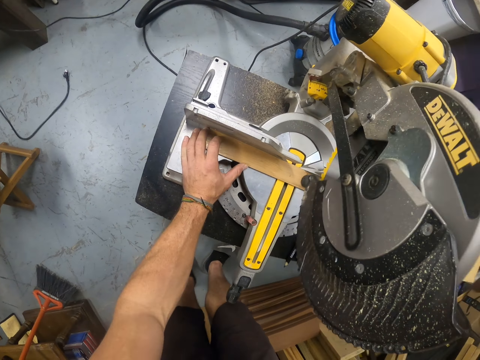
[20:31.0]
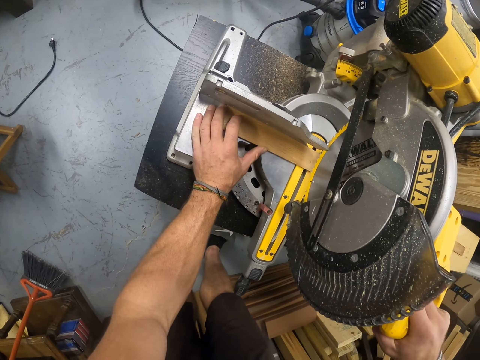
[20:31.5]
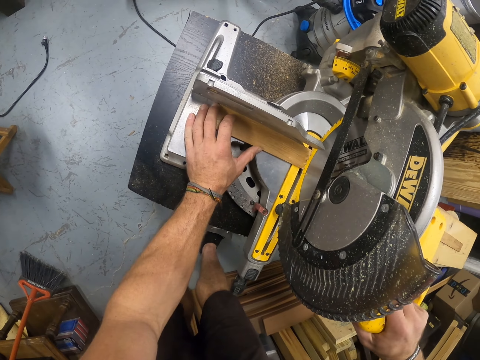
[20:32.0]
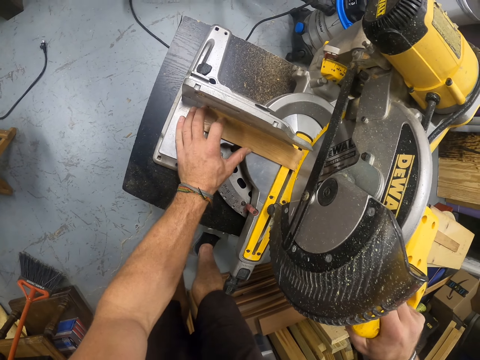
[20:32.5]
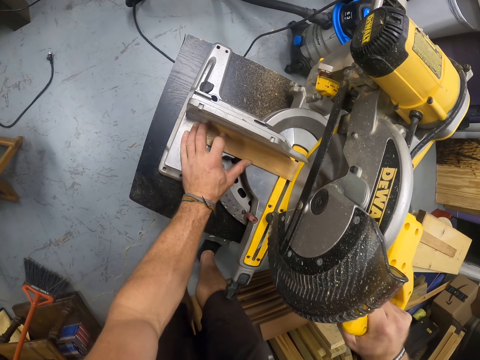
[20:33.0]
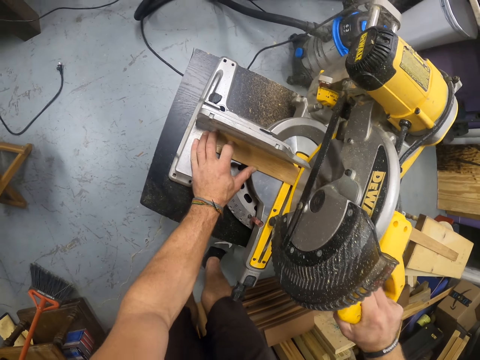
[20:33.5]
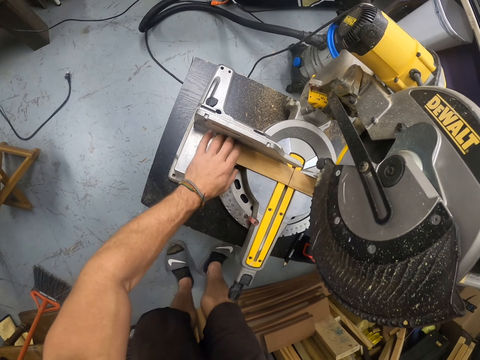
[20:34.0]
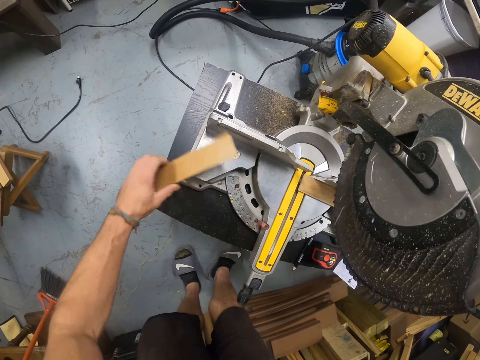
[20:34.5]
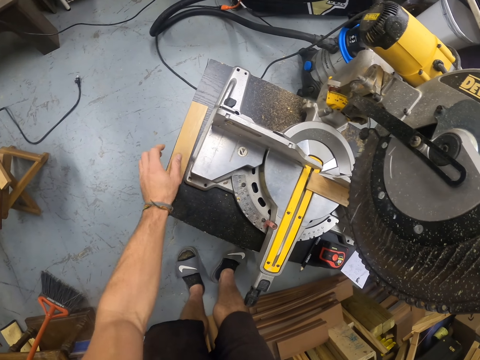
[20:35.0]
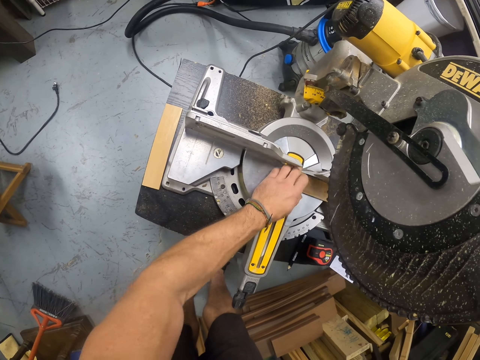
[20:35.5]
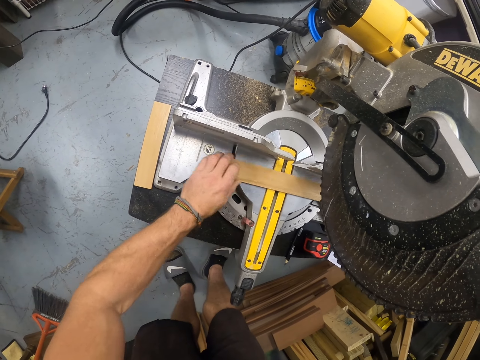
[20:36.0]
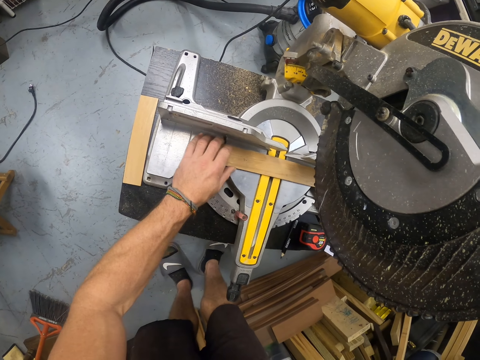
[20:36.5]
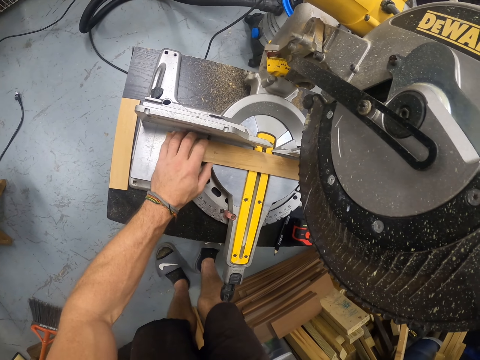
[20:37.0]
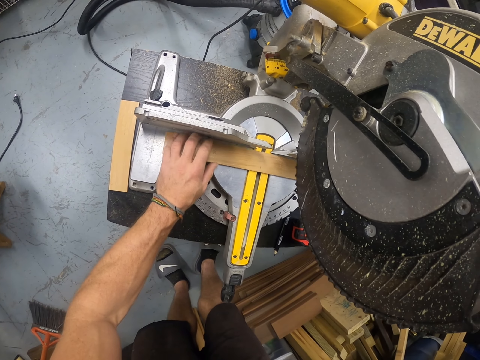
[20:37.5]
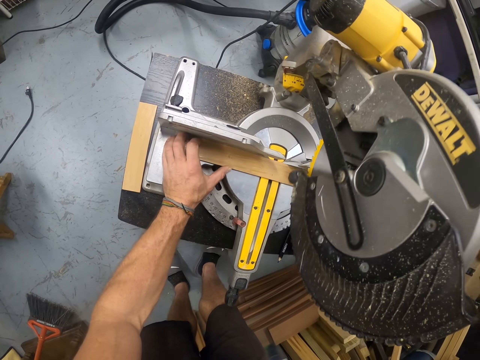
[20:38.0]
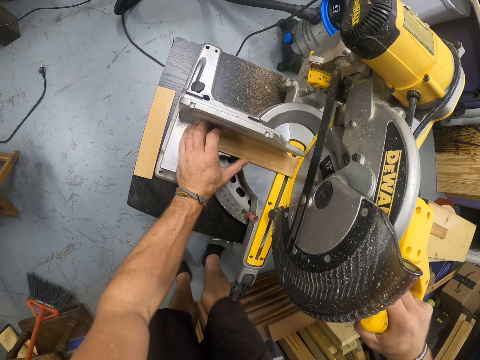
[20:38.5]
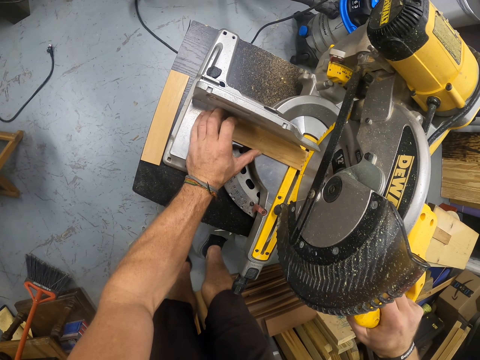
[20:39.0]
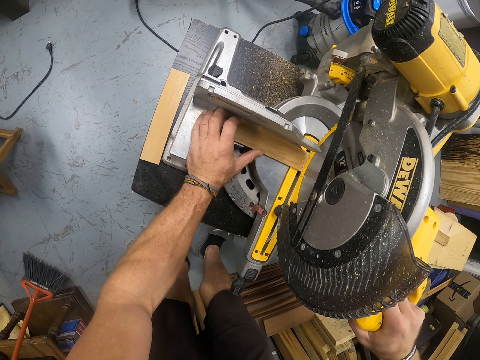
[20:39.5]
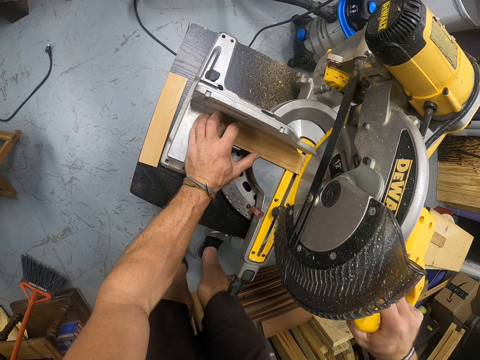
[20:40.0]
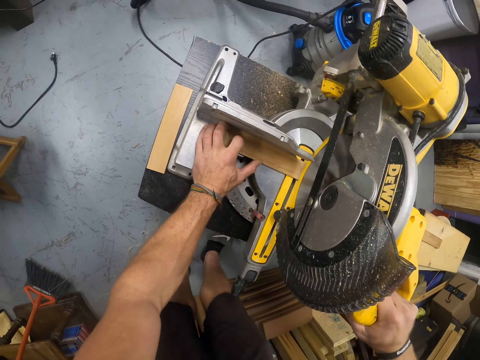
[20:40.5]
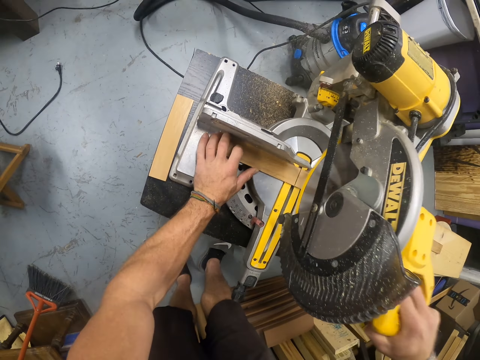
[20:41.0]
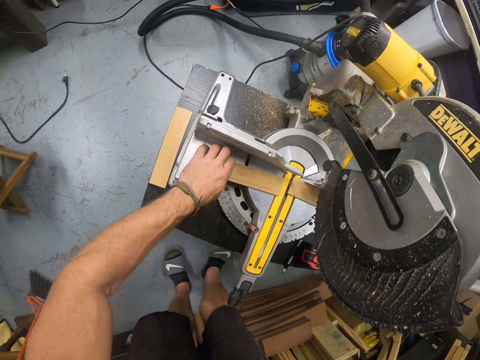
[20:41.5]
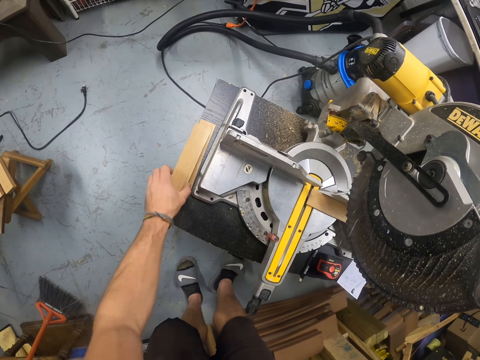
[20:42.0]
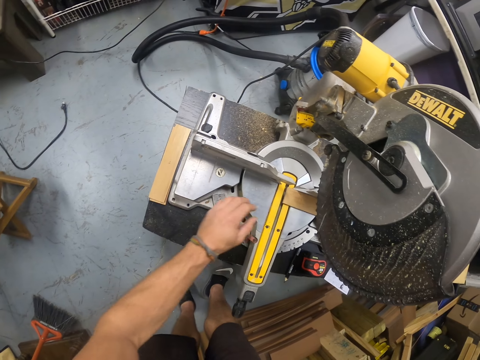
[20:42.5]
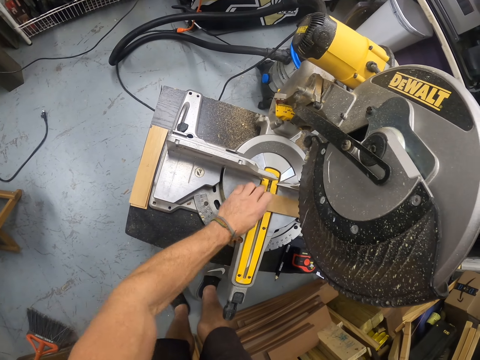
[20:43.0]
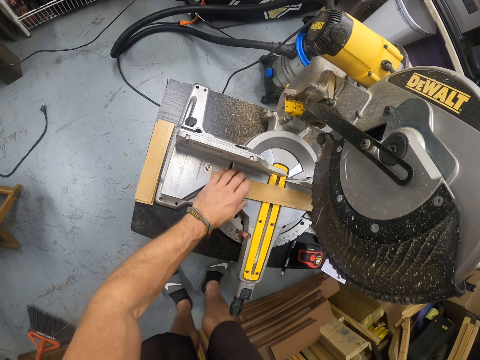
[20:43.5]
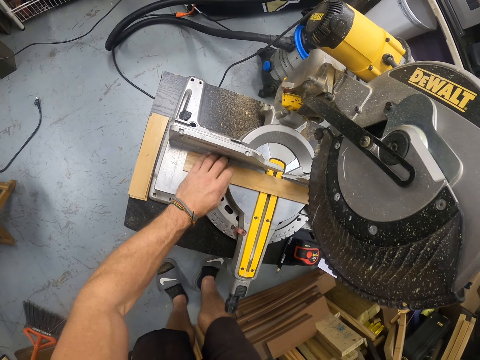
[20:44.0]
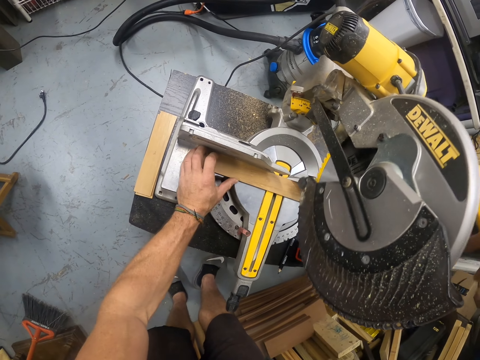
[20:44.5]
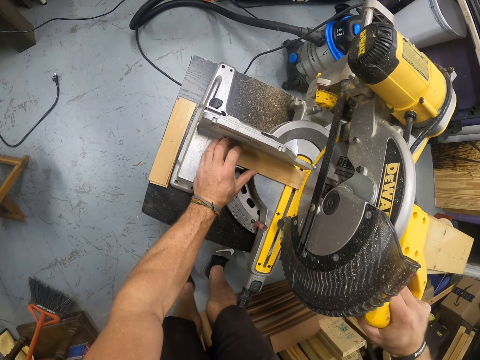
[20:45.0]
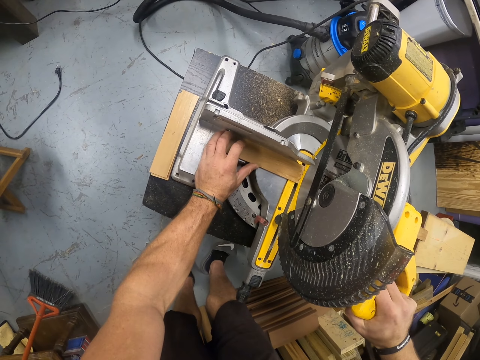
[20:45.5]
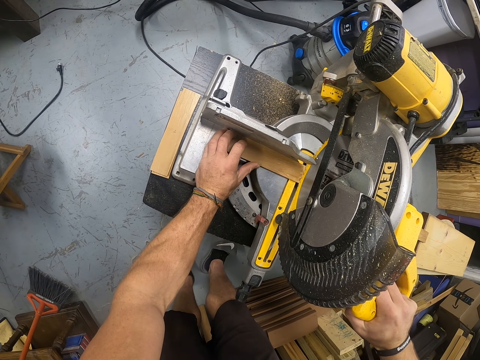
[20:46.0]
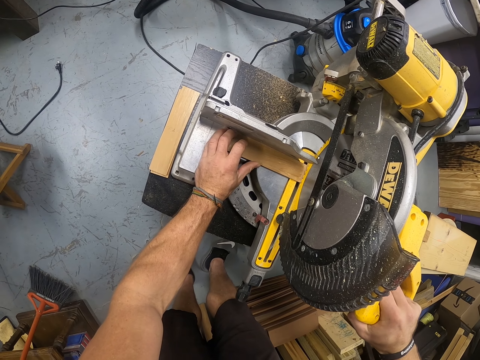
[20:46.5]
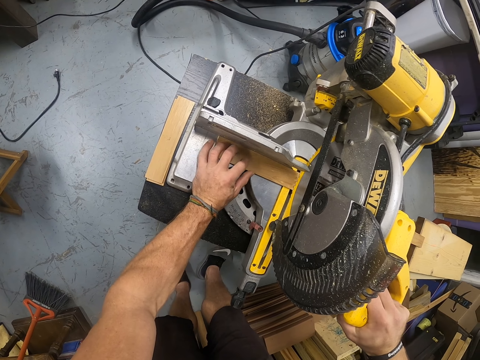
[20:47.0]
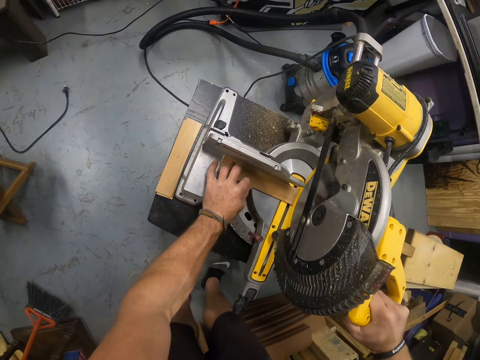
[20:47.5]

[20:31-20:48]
The camera wearer operates the sawing machine with his right hand. He cuts the wood with the disc cutter. He picks a wood from the sawing machine with his left hand and drops the wood on the bench with his left hand. He adjusts the wood on the sawing machine with his left hand. He operates the sawing machine with his right hand. He cuts the wood with the disc cutter. He picks a wood from the sawing machine with his left hand and drops the wood on the bench with his left hand. He adjusts the wood on the sawing machine with his left hand. He operates the sawing machine with his right hand. He cuts the wood with the disc cutter.

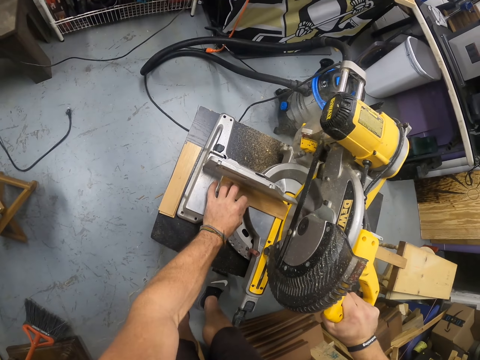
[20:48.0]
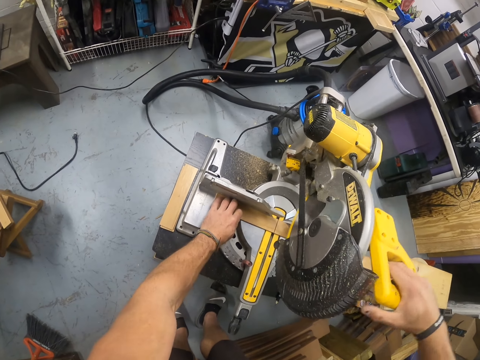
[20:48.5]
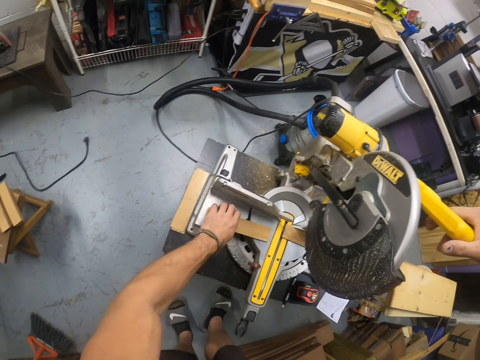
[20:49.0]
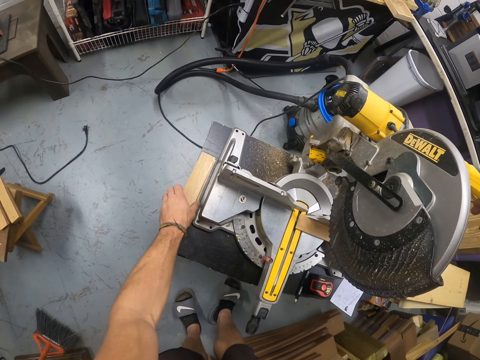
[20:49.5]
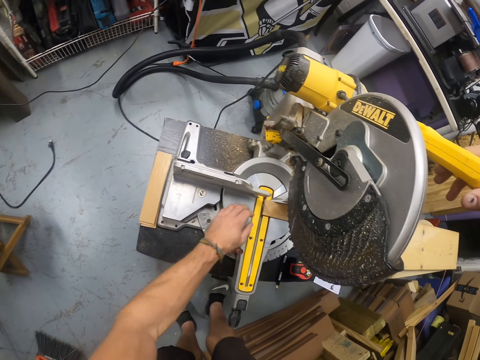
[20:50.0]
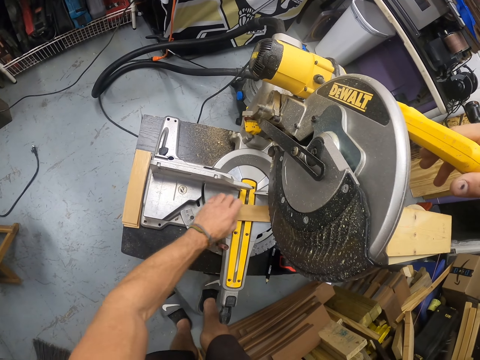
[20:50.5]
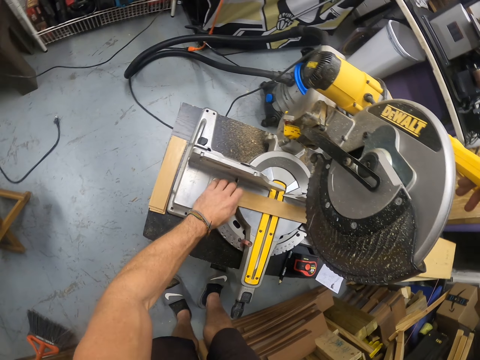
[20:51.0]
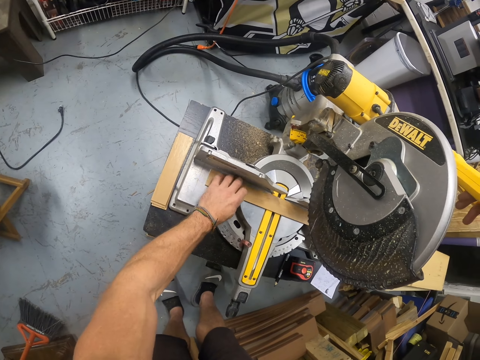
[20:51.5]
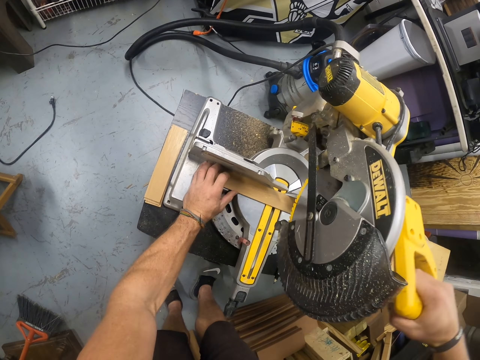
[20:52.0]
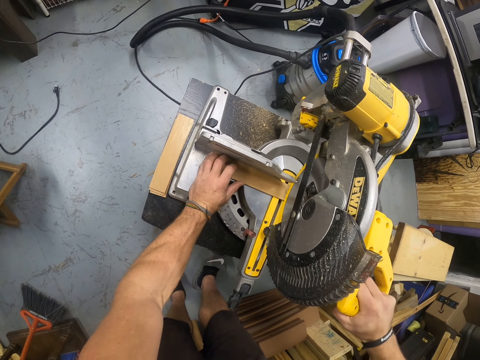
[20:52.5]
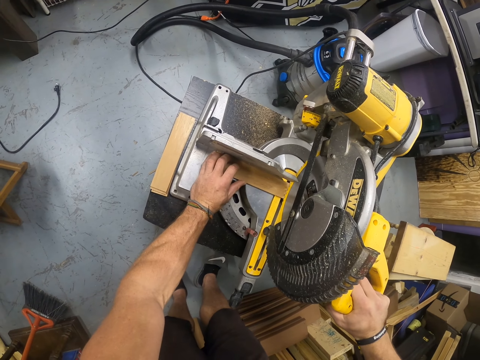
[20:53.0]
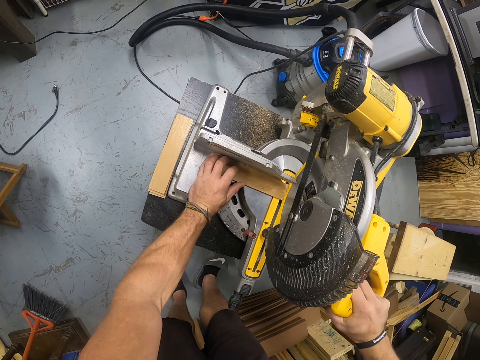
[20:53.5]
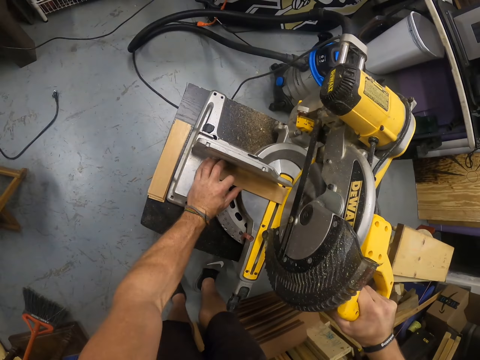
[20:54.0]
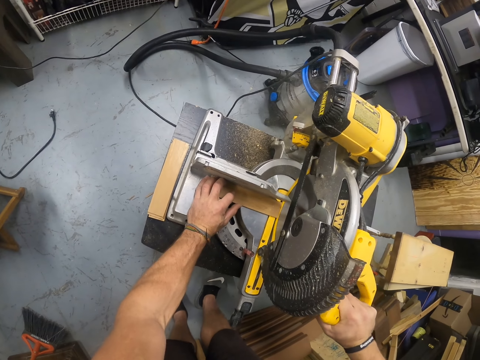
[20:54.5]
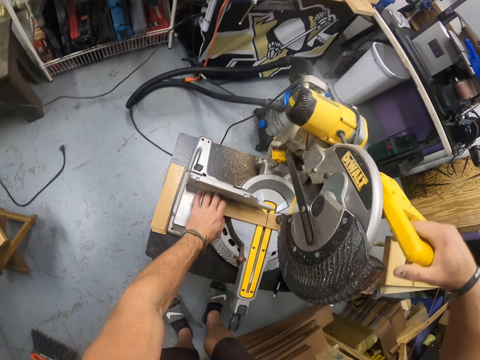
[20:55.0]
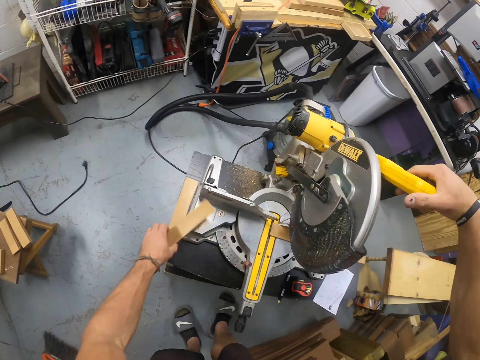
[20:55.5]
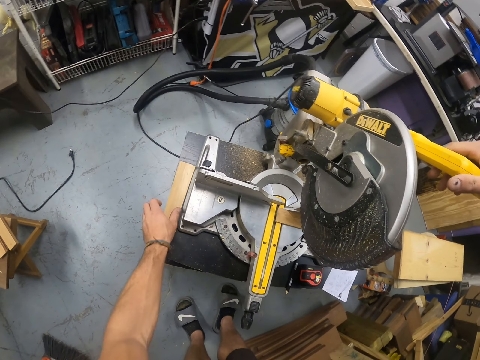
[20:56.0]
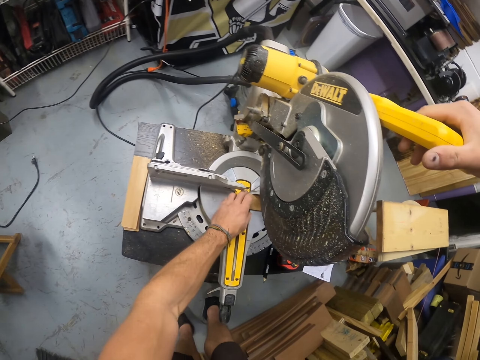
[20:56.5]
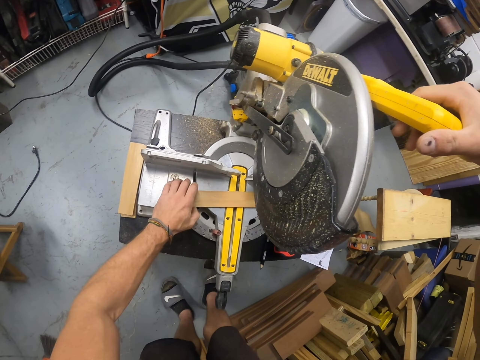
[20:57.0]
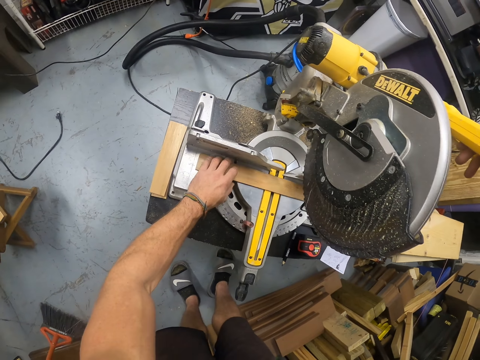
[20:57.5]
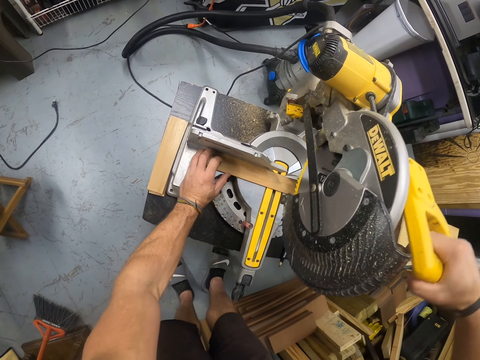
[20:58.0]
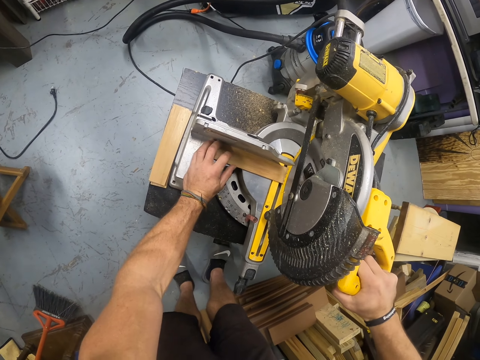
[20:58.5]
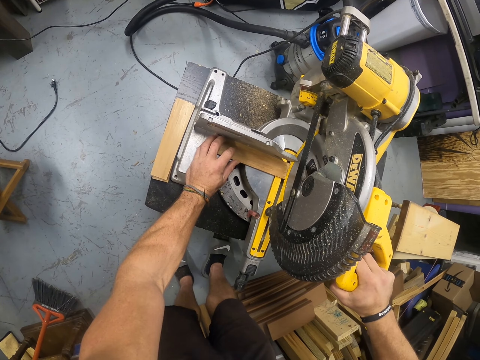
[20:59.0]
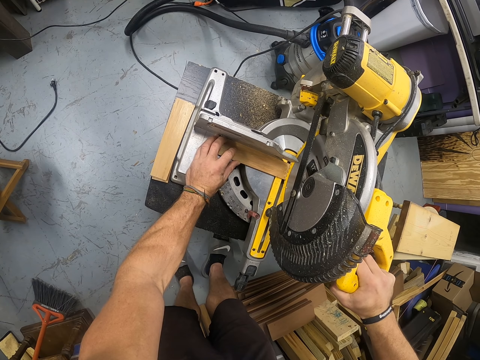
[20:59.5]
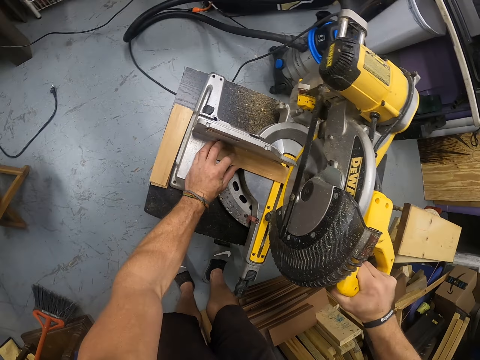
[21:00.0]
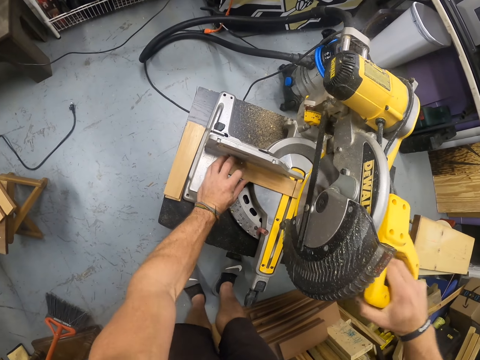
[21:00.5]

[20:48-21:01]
The camera wearer drops the wood on the pile of woods on the bench with his left hand. He adjusts the wood on the sawing machine with his left hand. He operates the sawing machine with his right hand. He cuts the wood with the disc cutter. He picks a wood from the sawing machine with his left hand and drops the wood on the pile of woods on the bench with his left hand. He adjusts the wood on the sawing machine with his left hand. He operates the sawing machine with his right hand. He cuts a piece of wood with the disc cutter.
